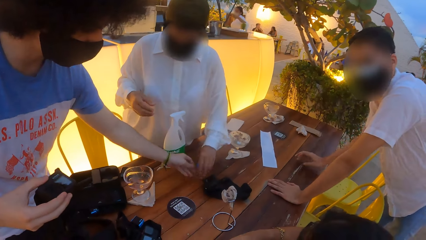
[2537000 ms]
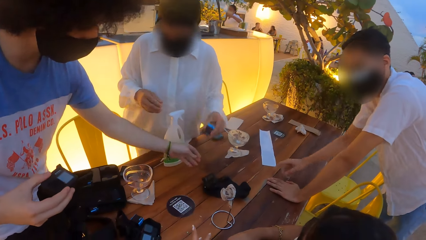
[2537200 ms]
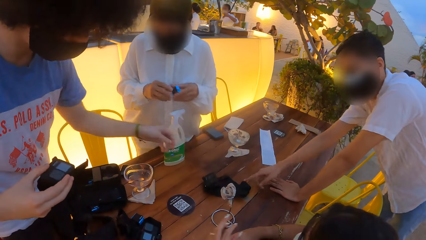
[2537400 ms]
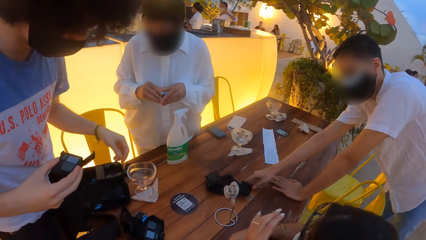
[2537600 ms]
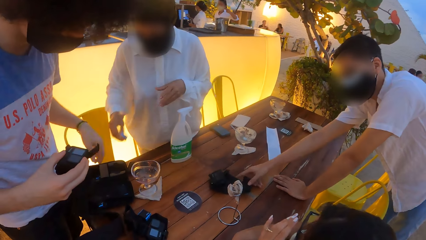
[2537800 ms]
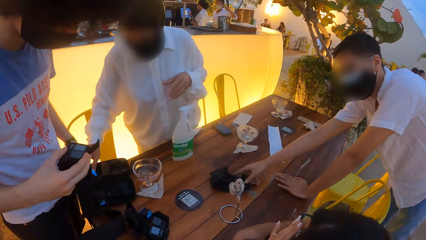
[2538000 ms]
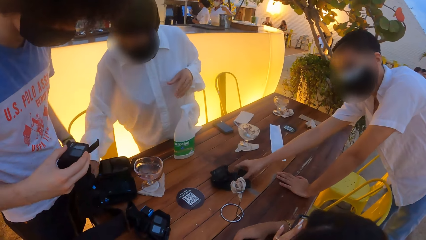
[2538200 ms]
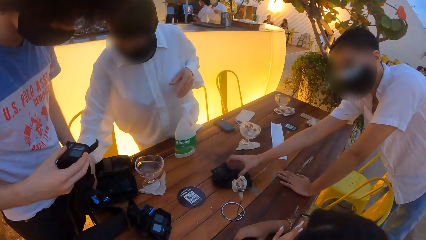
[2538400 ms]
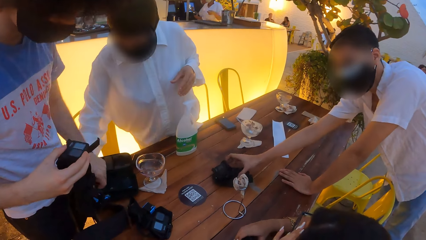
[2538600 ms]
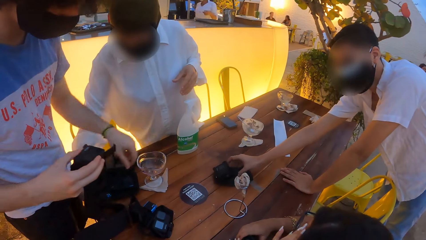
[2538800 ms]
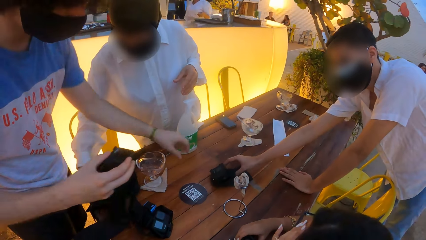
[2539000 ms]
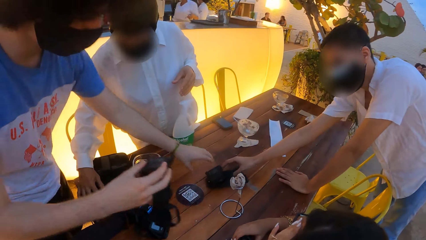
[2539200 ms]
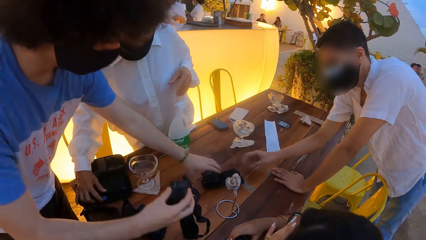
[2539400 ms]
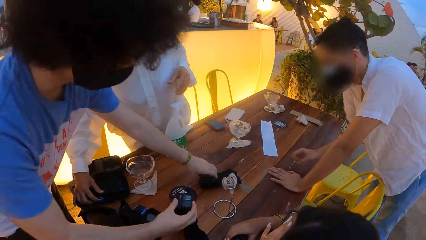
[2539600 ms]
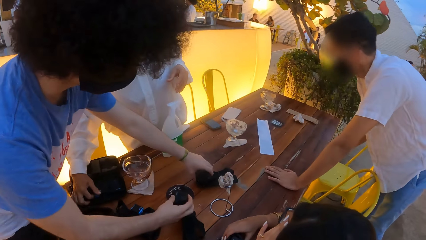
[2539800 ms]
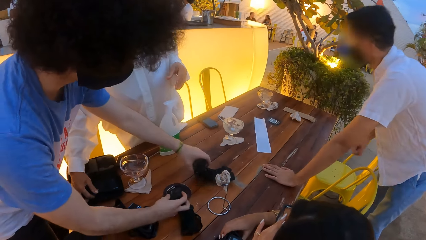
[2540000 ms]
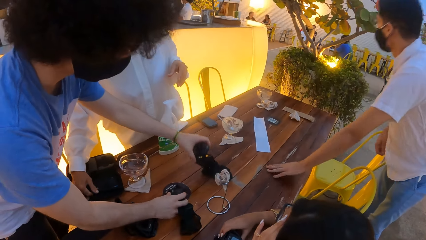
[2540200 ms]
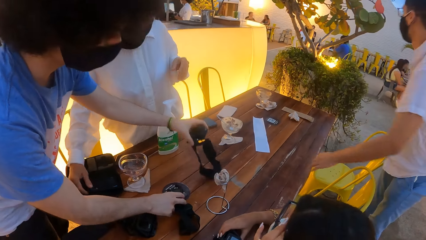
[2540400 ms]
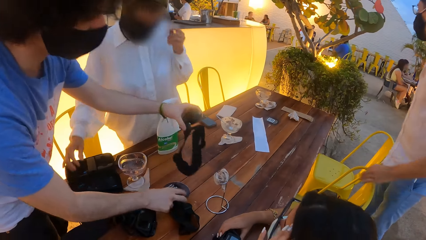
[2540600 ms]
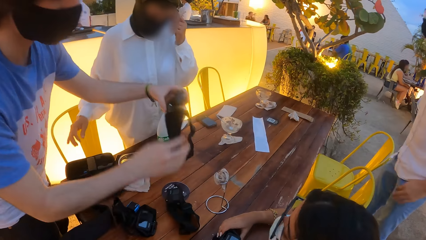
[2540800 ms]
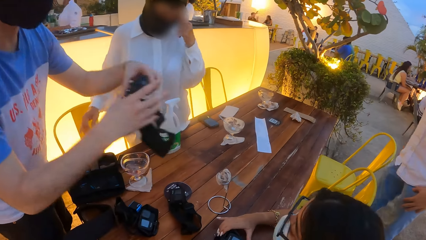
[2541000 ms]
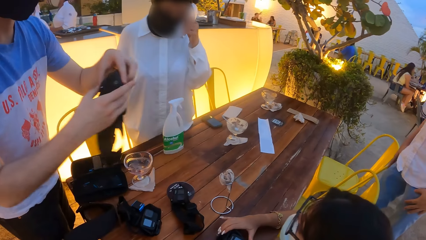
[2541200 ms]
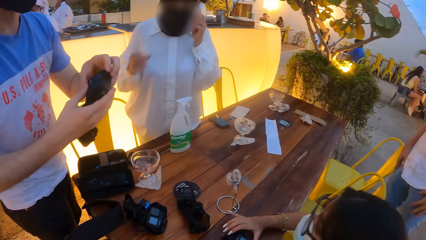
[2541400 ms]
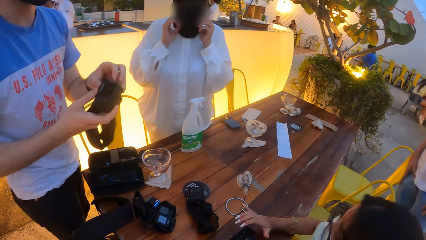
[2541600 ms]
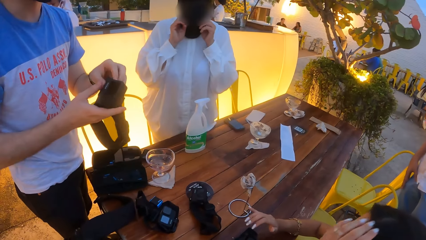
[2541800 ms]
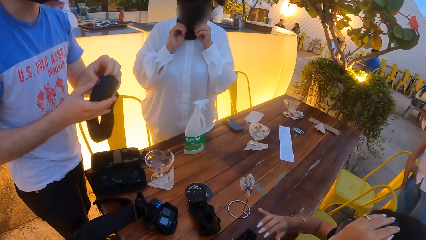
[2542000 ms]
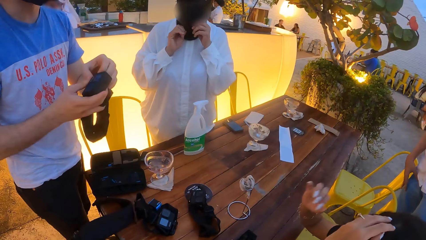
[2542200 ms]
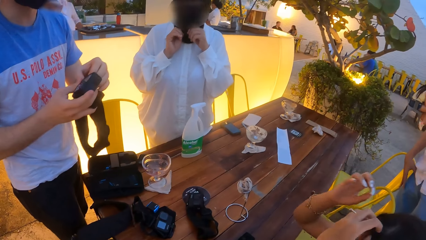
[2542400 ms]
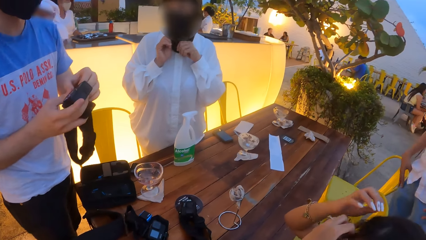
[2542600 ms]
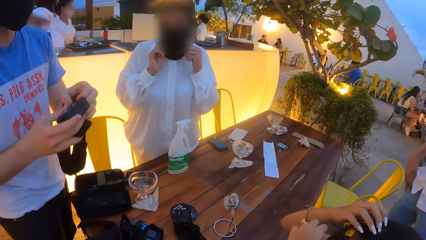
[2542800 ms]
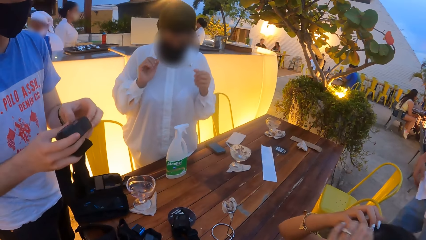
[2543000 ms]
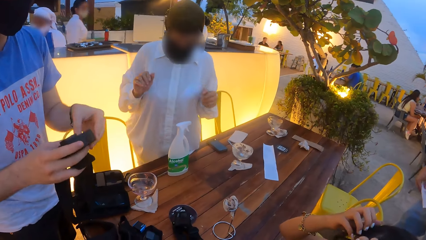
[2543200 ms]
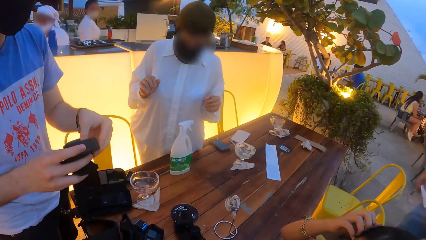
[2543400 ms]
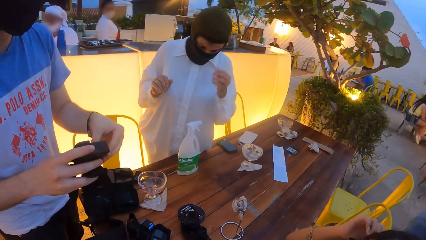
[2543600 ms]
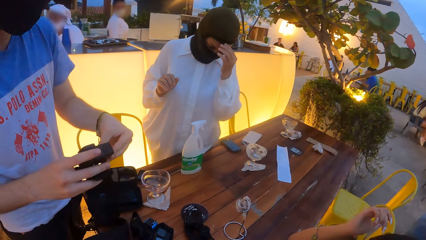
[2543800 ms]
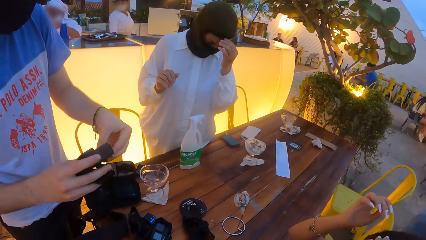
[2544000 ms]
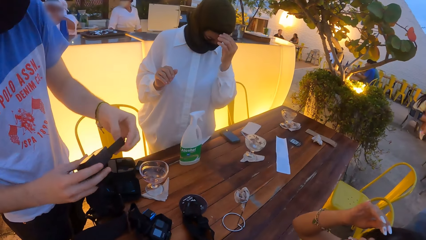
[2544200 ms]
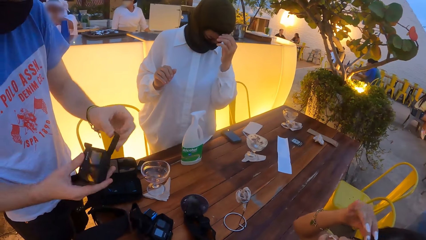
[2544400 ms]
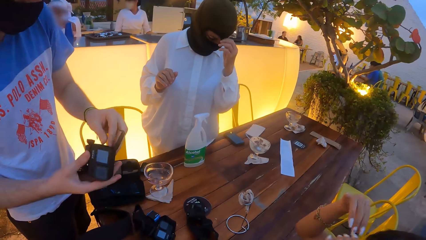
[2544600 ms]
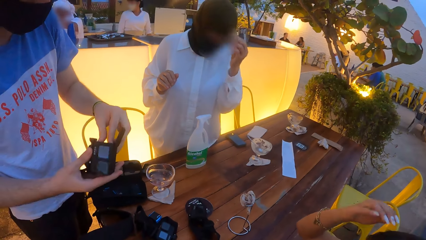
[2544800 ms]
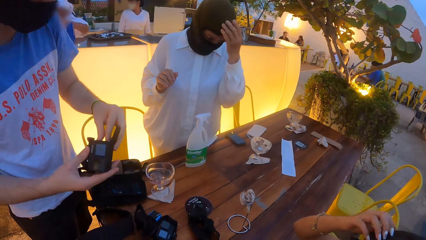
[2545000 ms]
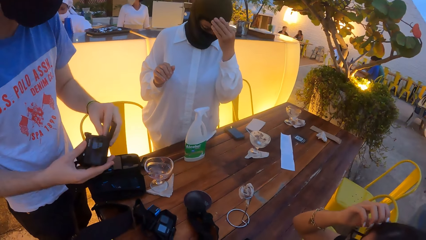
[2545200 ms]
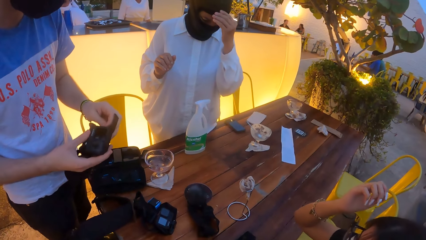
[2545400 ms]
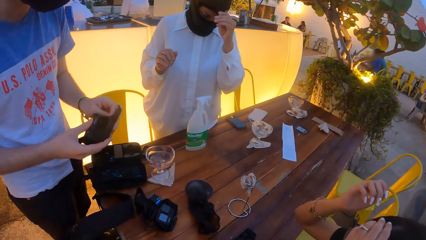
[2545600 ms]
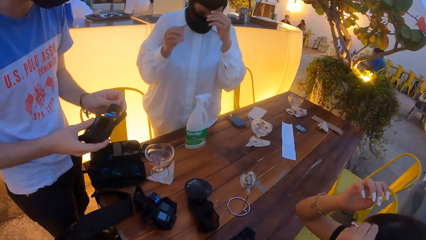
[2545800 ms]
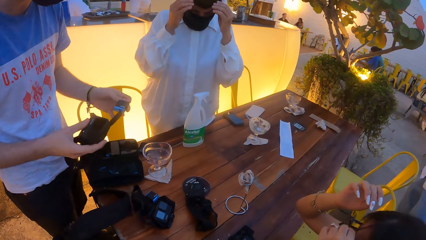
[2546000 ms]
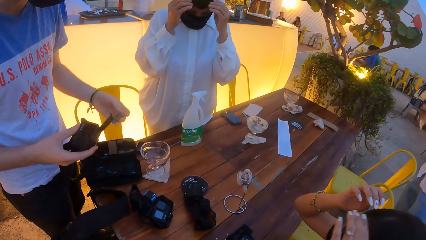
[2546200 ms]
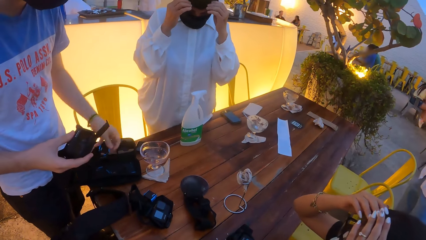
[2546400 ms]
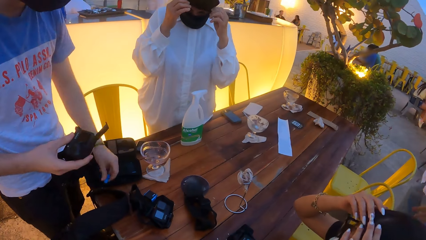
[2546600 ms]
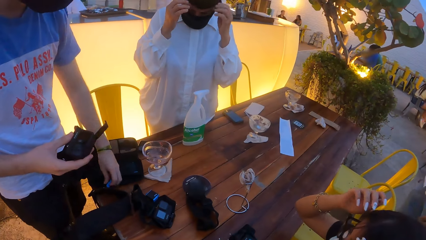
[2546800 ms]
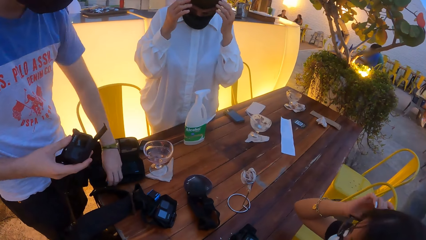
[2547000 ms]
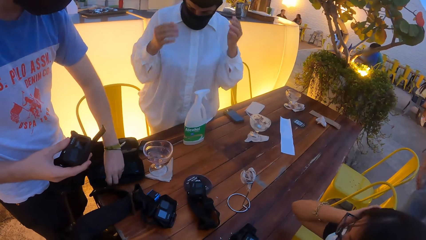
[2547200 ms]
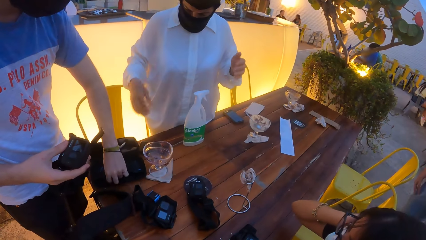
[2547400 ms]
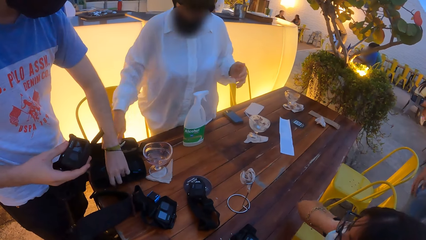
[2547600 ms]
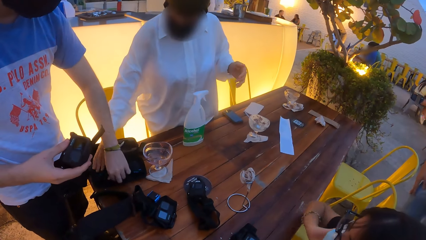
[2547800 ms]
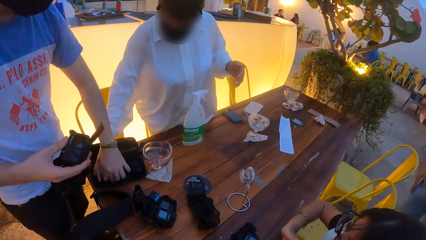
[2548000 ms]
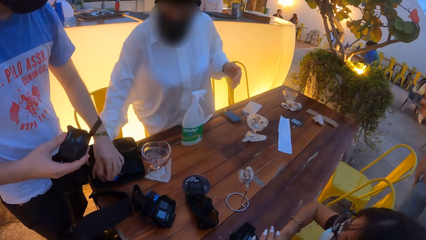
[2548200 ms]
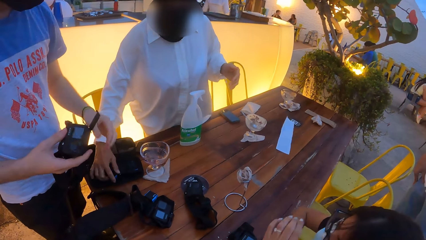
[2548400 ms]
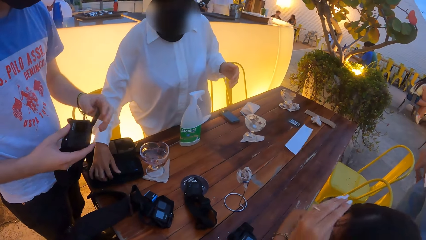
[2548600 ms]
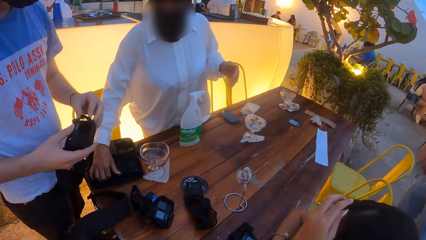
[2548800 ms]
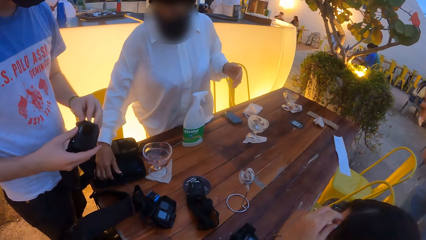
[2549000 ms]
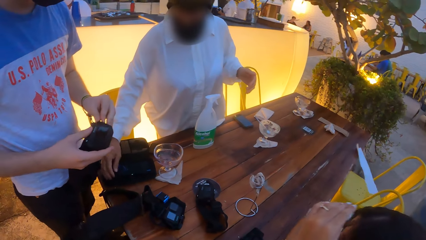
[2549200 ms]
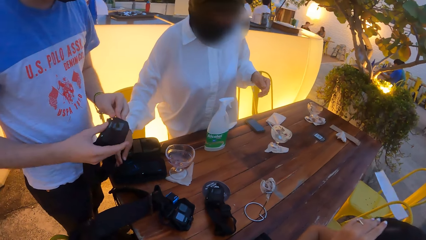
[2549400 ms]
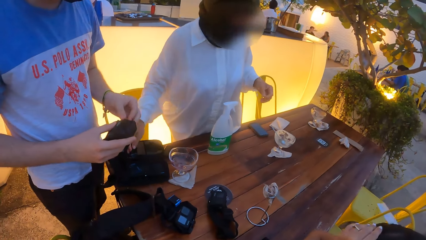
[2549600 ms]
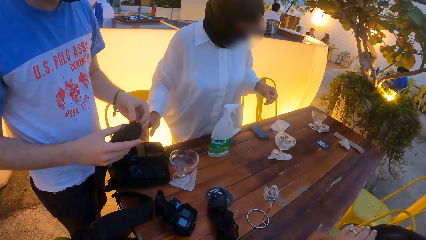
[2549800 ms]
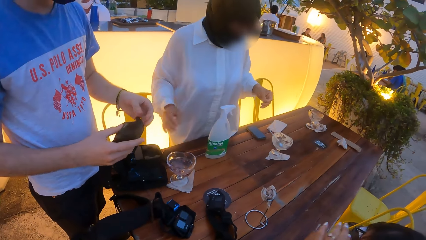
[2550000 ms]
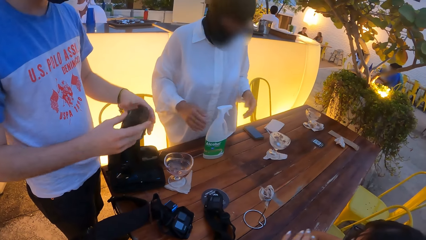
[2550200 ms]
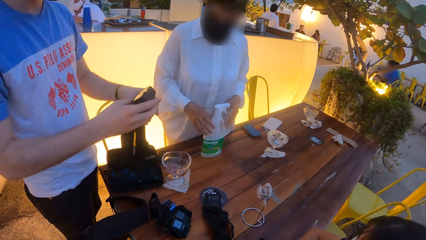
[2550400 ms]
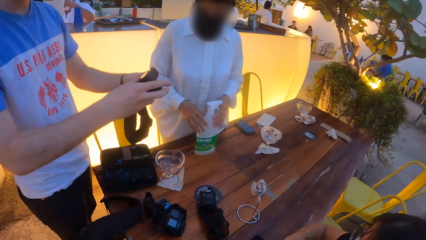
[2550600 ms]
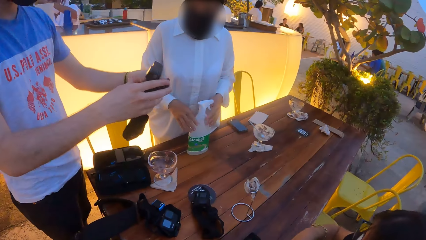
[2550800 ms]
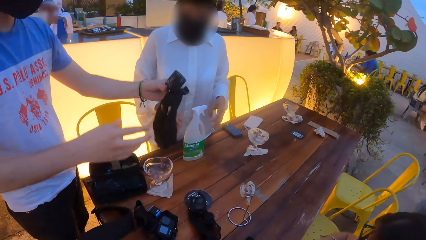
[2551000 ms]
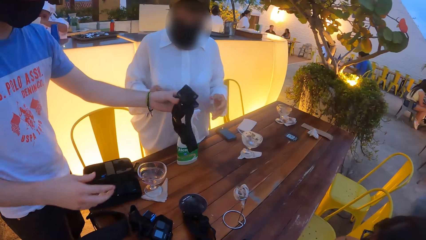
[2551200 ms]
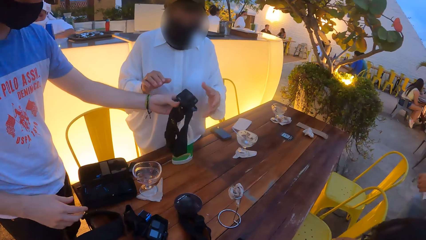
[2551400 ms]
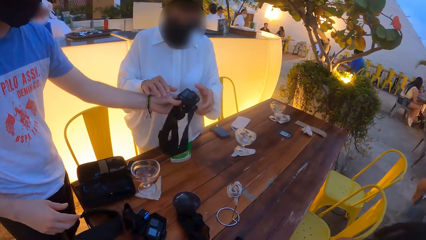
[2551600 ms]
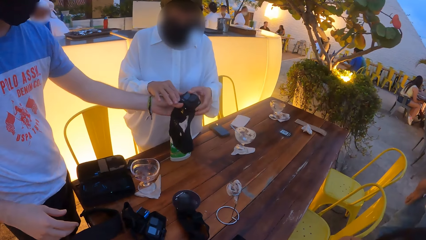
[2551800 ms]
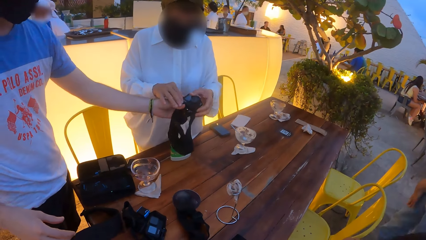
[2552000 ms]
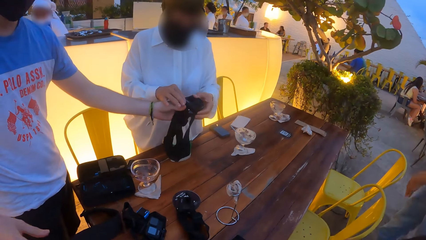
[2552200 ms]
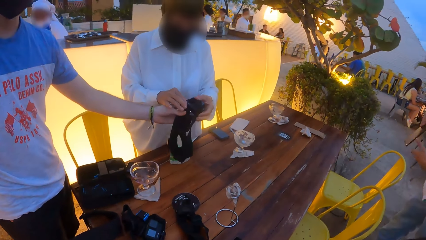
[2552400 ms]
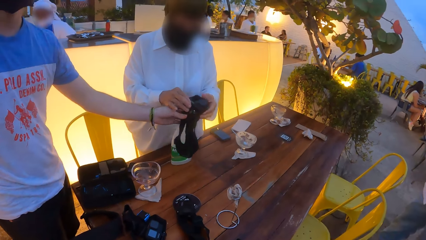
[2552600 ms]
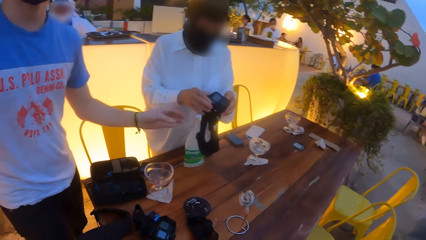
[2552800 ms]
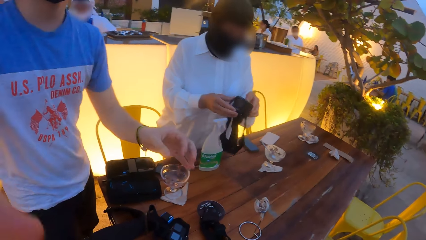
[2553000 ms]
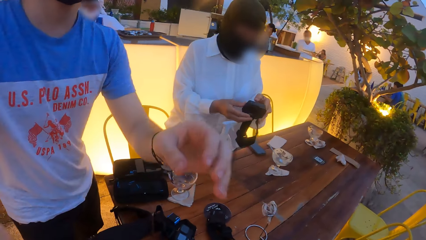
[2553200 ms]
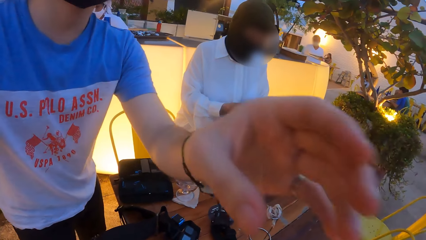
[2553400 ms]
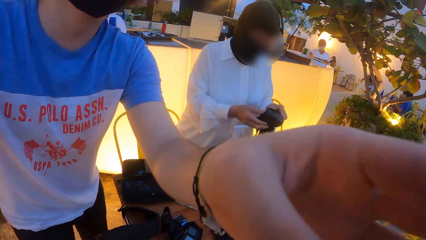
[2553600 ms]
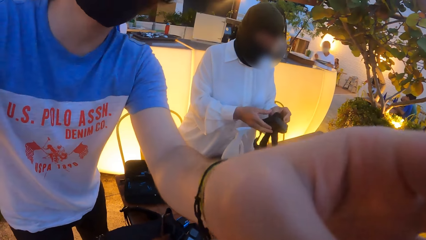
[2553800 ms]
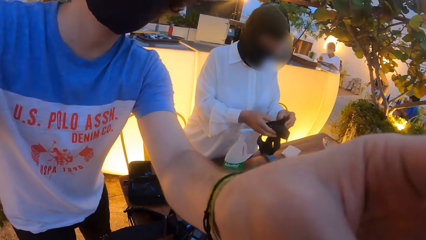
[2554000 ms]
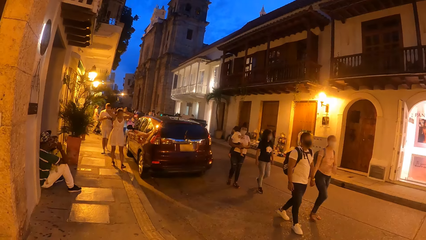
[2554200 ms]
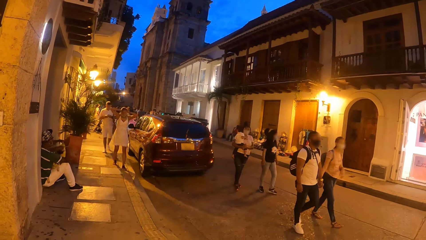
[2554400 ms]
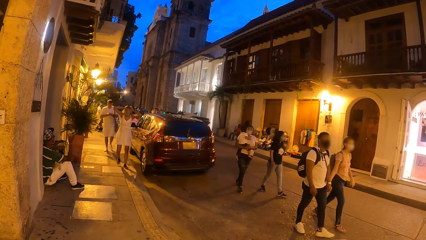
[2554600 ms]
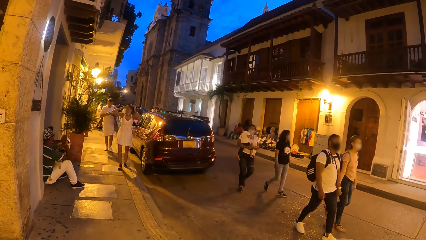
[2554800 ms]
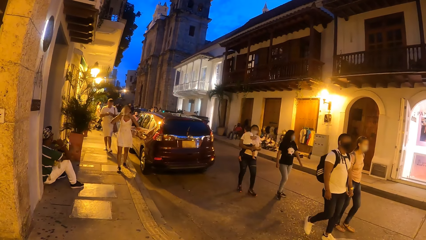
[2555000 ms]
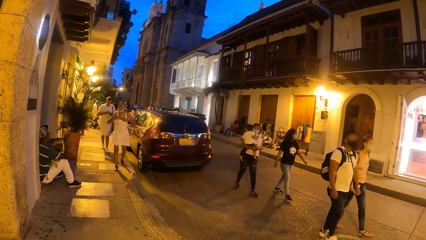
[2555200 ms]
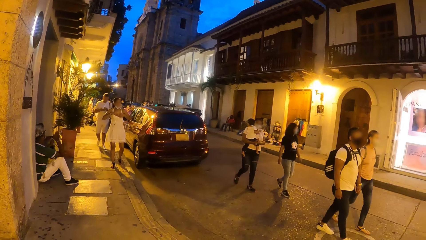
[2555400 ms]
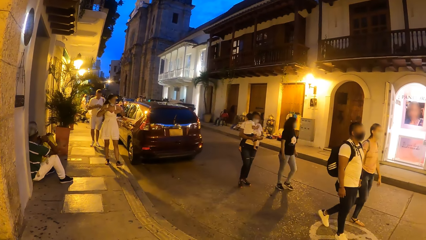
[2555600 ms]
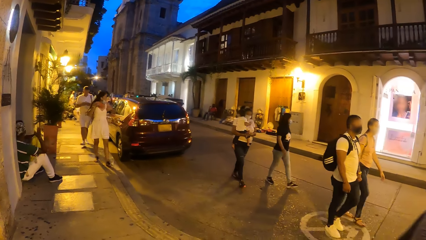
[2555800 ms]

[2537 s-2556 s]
The man passes the battery of the camera in his left hand to the left hand of the woman. Another man moves the camera on the table with his right hand. The woman passes the battery of the camera in her left hand to her right hand. Another woman rubs her left hand on her face. The first man touches his trousers pocket with his left hand. The first woman puts the camera battery in her right hand in the camera case on the table. The first man takes the camera from the table with his left hand and drops the camera in his right hand on the table. The first woman adjusts a facemask on her face with her left hand. The other man holds his trousers pocket with both hands. The first man holds the camera with both hands. The first woman adjusts the facemask on her face with both hands. The other woman arranges her hair with her hands. The camera wearer touches their hair. The other man adjusts his shirt with his right hand. The first woman adjusts her head cover with her left hand. The first man opens the battery lock of the camera in his right hand with his left hand and removes the battery of the camera from the camera in his right hand with his left hand. The first woman adjusts her head cover with both hands. The first man puts the battery of the camera in his left hand in the camera case on the table. The first woman adjusts the battery of the camera in the case on the table with her right hand. The other woman arranges her hair with her left hand. The first woman touches the bottle on the table with both hands. The first man passes the camera in his right hand to his left hand, passes the camera in his left hand to both hands of the first woman, and adjusts the camera of the camera wearer.
